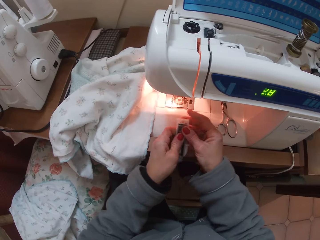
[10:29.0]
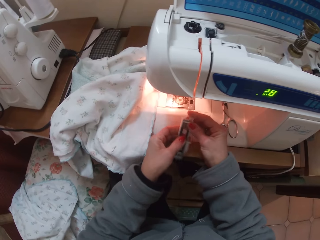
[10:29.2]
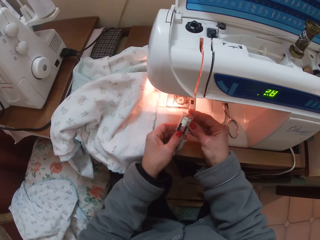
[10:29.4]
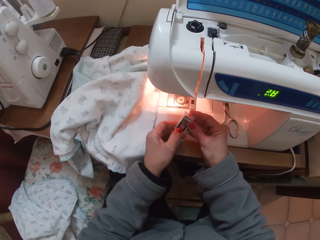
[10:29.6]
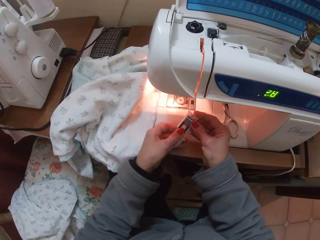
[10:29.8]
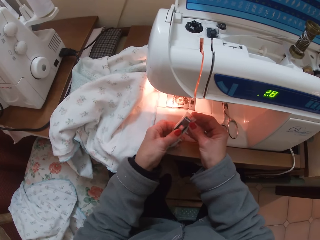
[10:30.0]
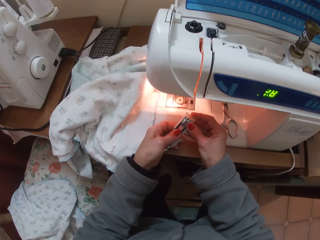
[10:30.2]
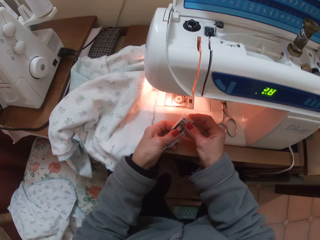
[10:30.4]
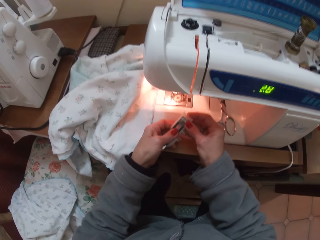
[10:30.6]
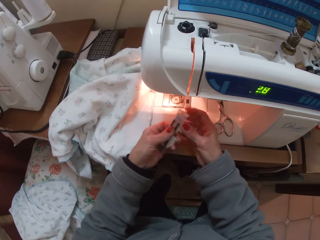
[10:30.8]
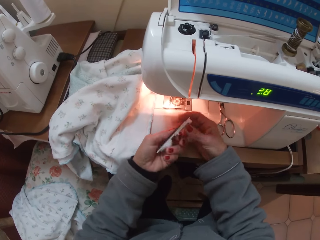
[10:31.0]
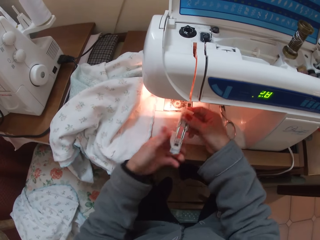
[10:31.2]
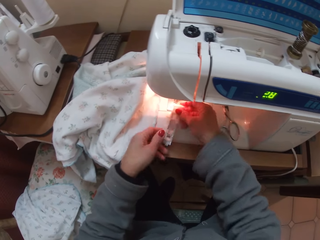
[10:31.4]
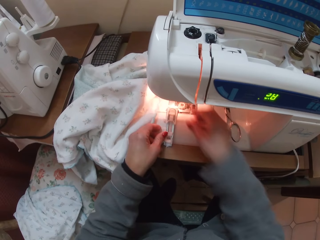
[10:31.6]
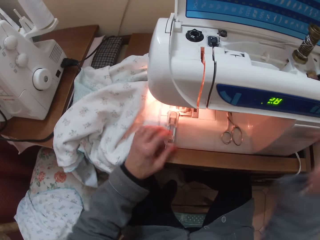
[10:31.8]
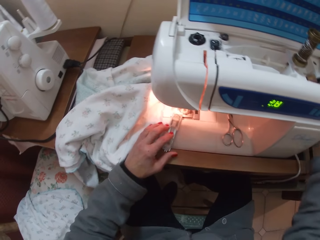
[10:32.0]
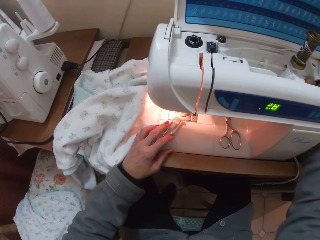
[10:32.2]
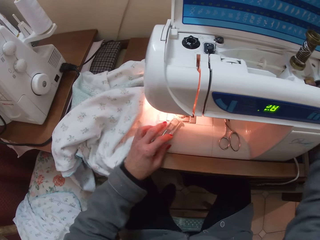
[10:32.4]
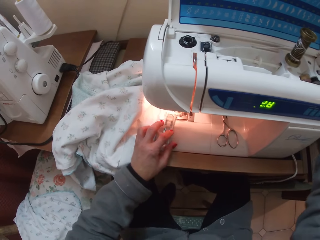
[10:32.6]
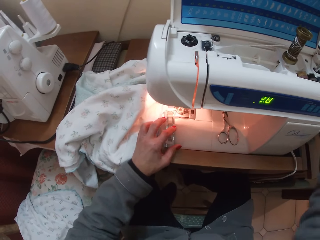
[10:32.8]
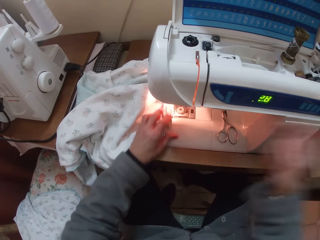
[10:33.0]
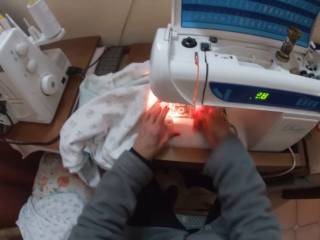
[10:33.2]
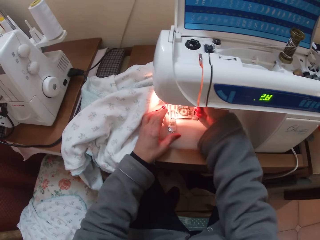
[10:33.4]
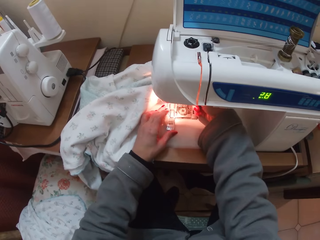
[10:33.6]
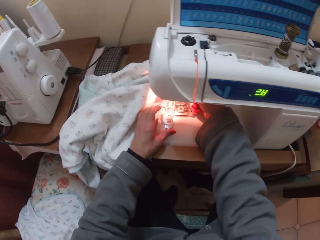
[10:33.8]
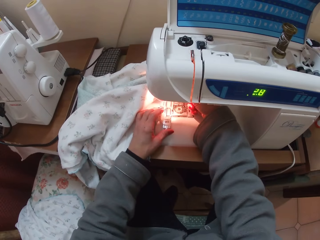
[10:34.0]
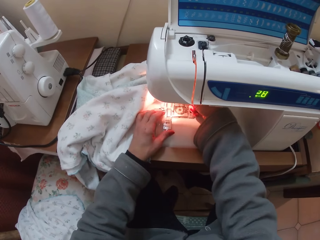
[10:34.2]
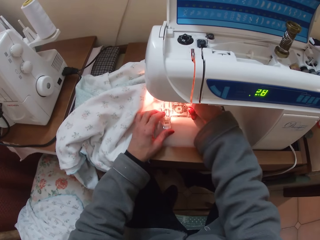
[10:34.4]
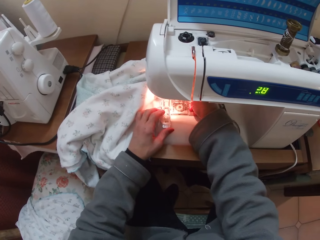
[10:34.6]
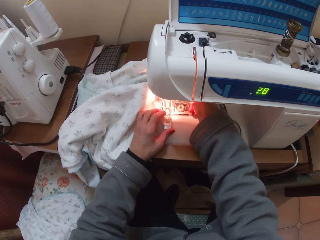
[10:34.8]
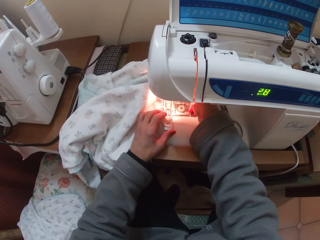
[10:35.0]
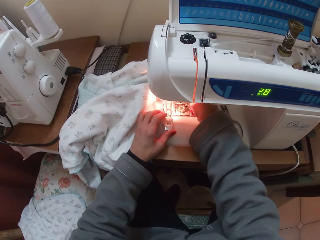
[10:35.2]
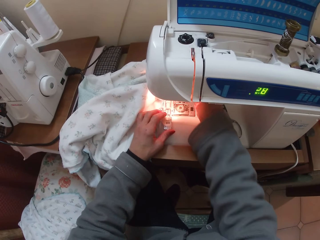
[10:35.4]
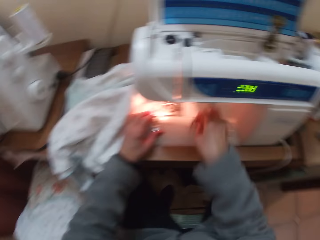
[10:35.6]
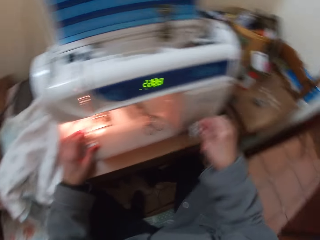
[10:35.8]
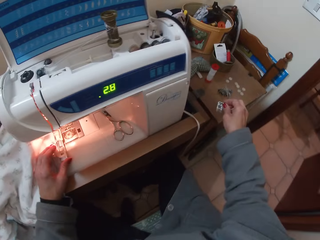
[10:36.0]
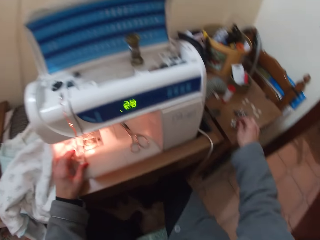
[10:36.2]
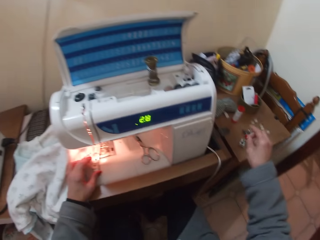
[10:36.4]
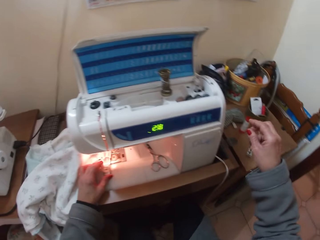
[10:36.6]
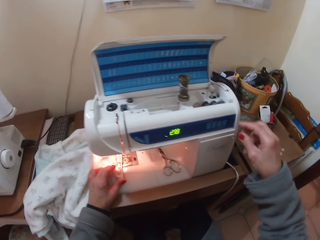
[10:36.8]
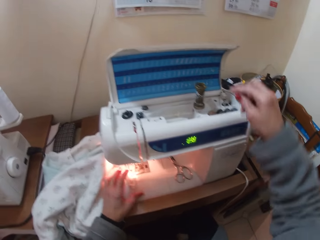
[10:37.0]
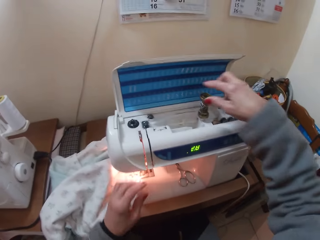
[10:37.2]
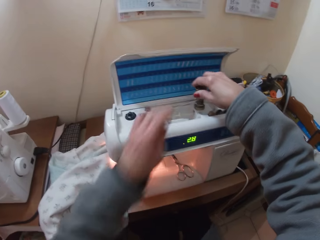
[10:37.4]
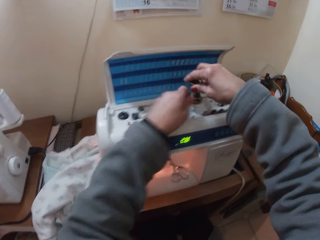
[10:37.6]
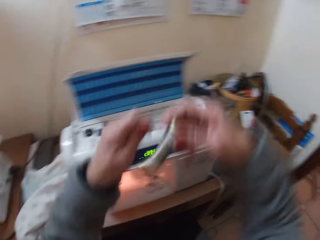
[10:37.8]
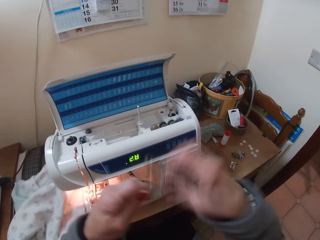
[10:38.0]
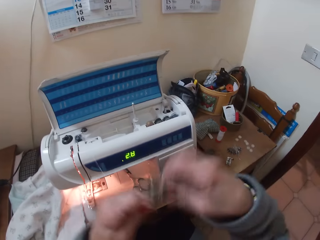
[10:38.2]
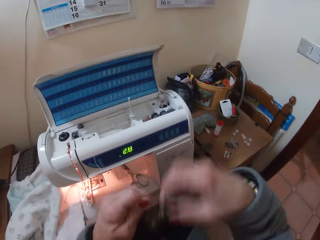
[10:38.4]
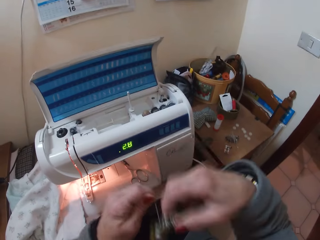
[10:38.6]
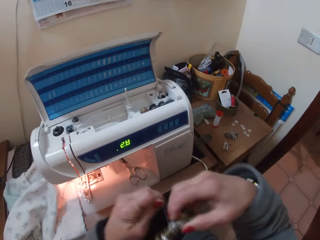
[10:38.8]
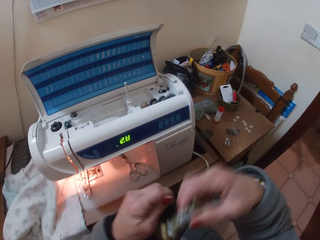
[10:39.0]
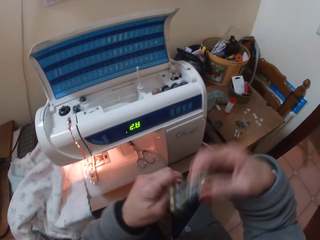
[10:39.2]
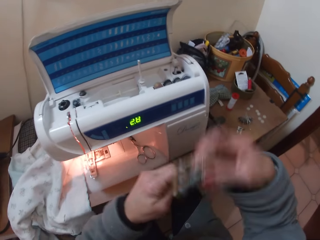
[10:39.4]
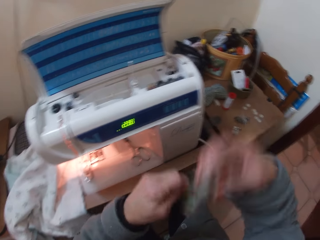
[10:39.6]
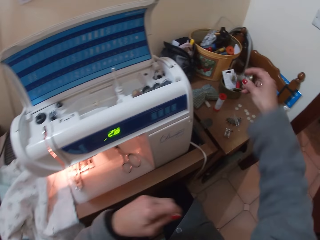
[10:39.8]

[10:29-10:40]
The camera wearer takes her right hand off the object. She adjusts her hand towards the table. She puts her right hand into the sewing machine. She removes the bobbin from the sewing machine with her right hand. She places the bobbin on the table. She picks up the thread roll from the machine with her right hand. She works on the thread roll with both hands. She rolls the thread on the thread roll.

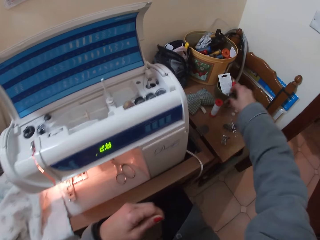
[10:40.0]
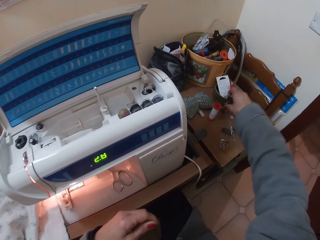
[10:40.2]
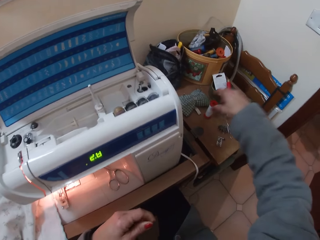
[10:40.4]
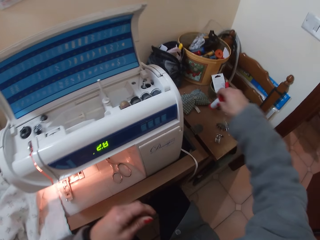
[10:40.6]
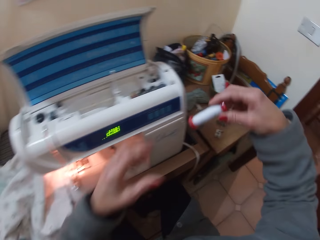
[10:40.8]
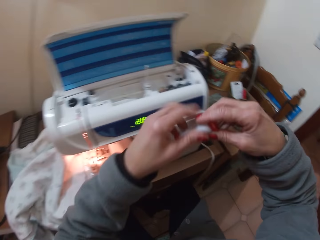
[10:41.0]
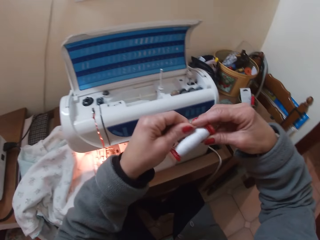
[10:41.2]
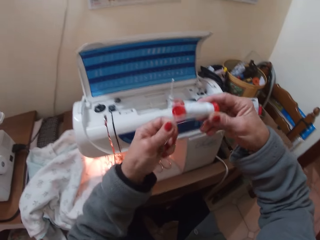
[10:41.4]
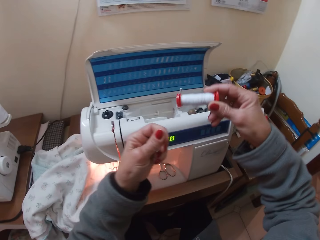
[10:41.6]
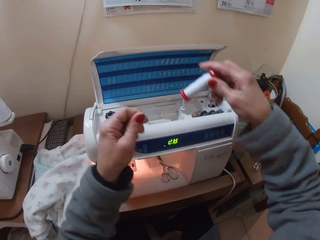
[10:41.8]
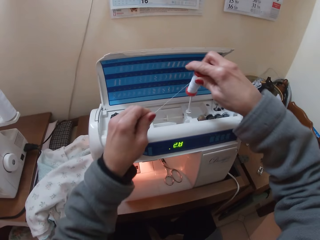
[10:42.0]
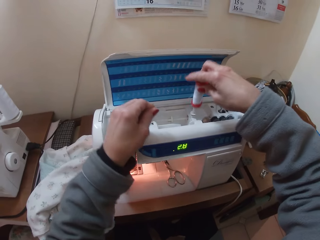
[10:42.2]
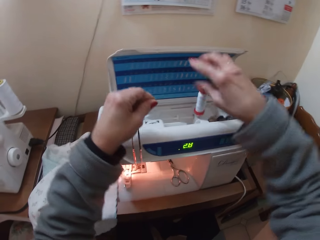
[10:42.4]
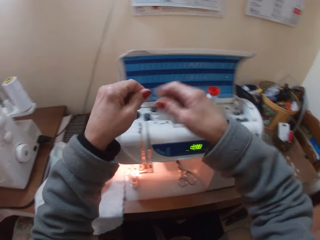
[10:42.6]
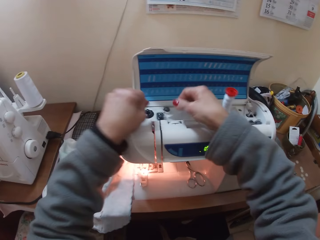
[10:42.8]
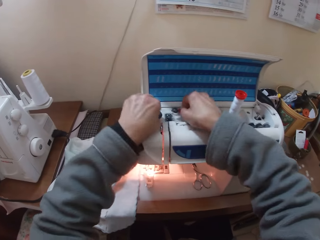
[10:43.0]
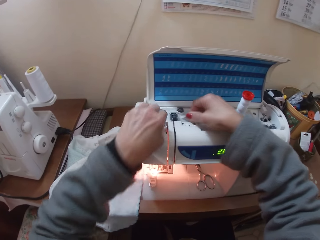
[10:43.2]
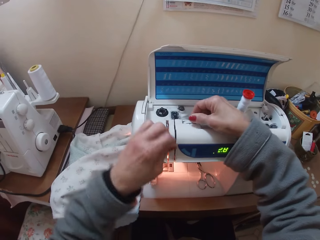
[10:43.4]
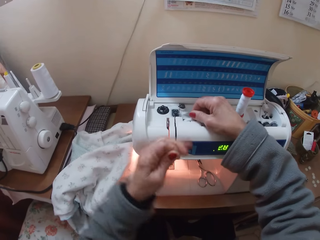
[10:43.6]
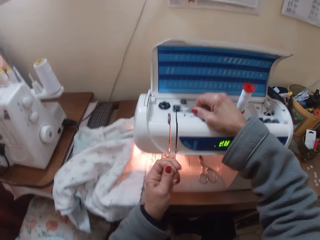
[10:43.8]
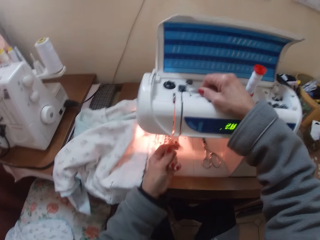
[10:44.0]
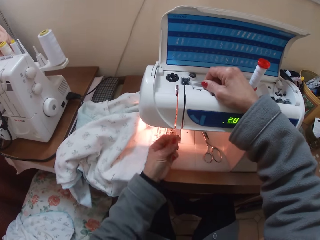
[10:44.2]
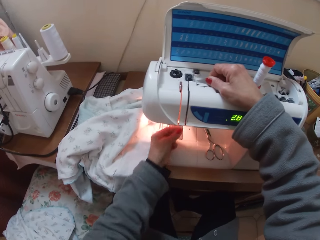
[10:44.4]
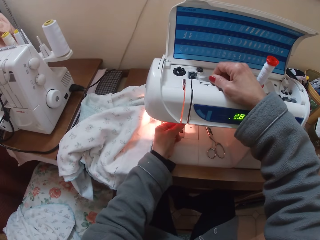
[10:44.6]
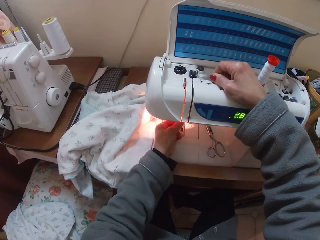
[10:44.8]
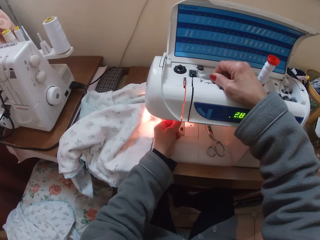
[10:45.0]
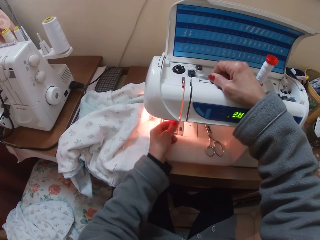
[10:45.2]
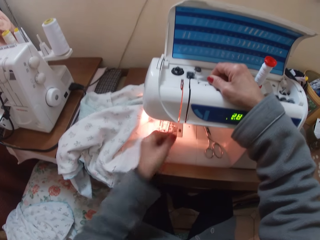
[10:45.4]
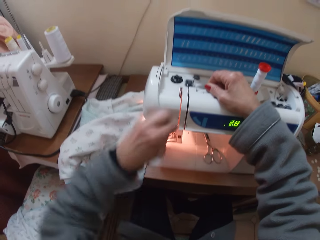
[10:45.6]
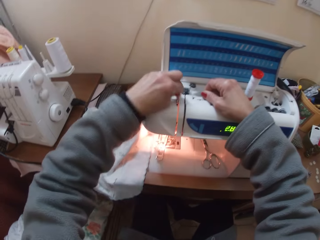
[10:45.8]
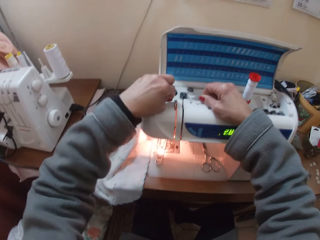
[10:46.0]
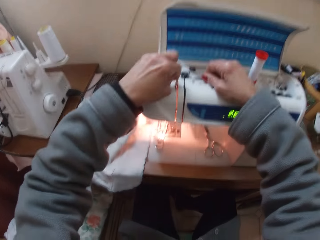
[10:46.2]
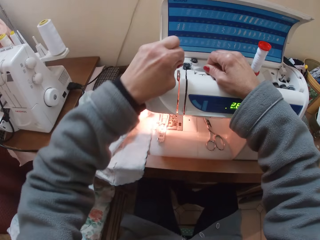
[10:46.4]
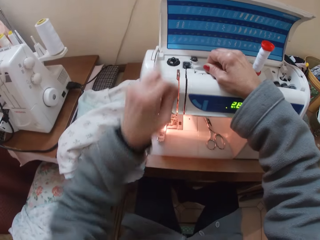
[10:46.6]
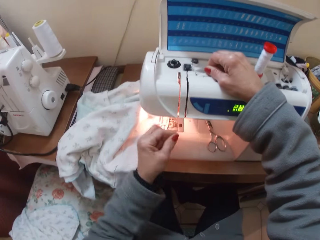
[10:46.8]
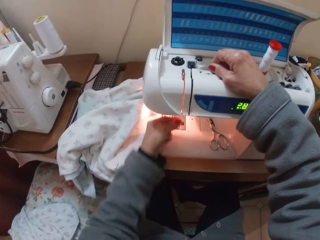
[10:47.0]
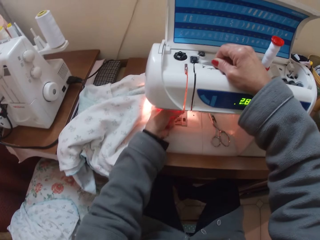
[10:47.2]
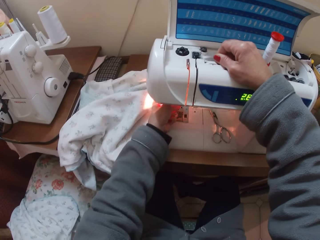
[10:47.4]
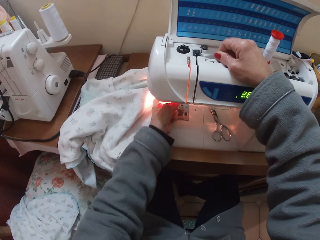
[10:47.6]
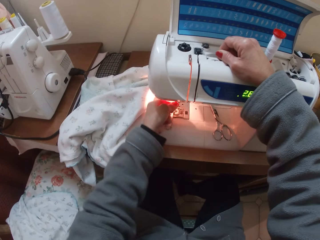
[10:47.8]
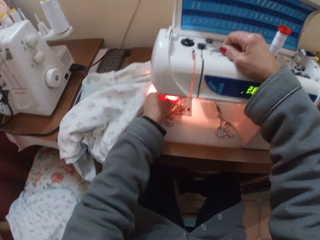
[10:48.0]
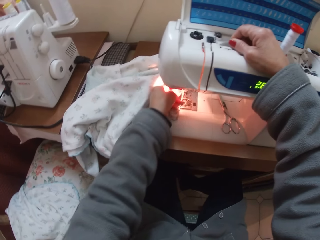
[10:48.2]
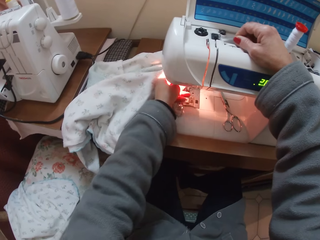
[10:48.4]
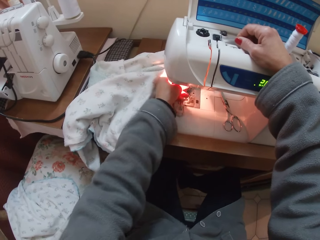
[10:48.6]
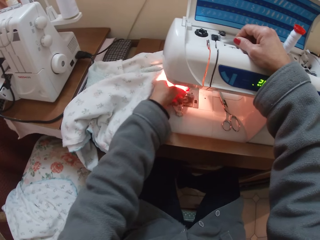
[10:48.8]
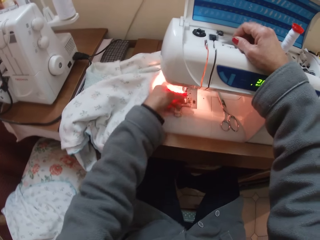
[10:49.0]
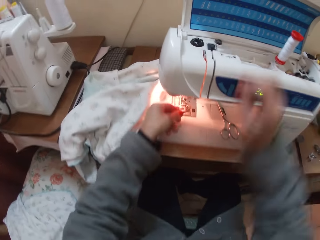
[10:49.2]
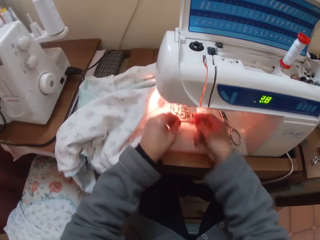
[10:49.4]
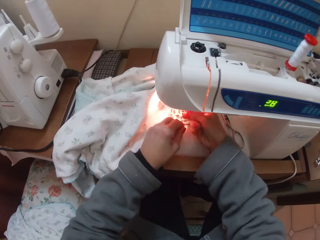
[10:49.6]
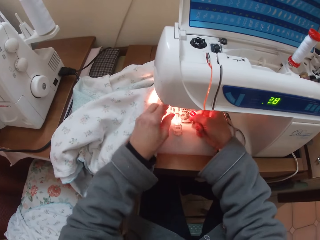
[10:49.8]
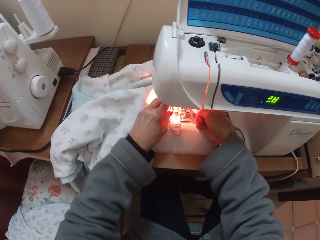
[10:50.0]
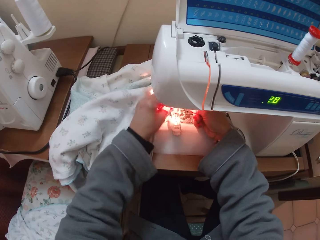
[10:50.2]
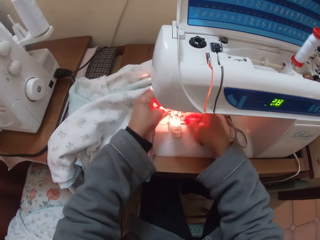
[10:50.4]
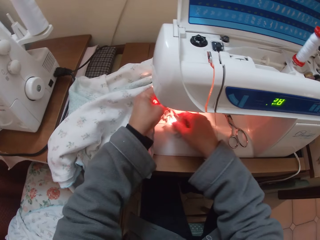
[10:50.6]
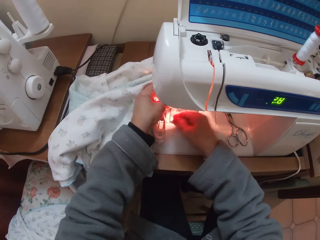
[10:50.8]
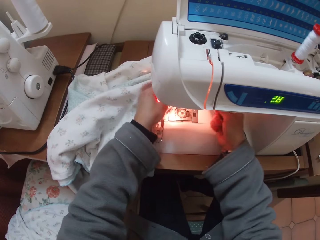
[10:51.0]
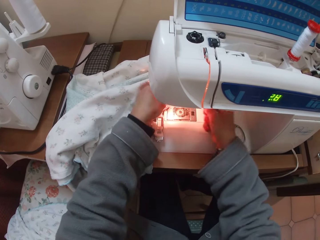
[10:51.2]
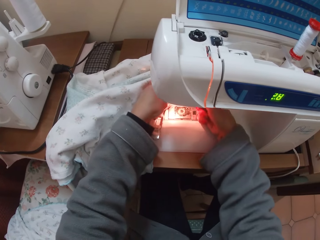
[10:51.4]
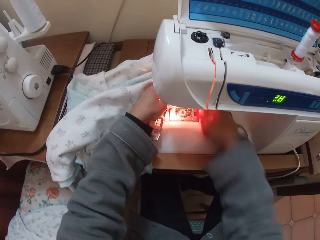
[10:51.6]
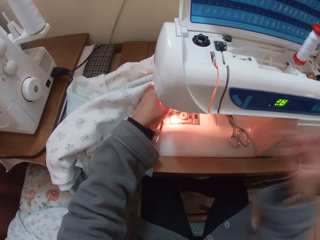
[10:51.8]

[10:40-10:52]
The camera wearer places the thread roll on the table. They pick up another thread roll from the table. They work on the thread roll with both hands. They unroll thread from the thread roll. They thread the sewing machine. They place the thread roll on the spool pin. They place the thread on the thread guide. They roll the thread on the take up lever. They place the thread on the needle. They move the button sewing presser away.
